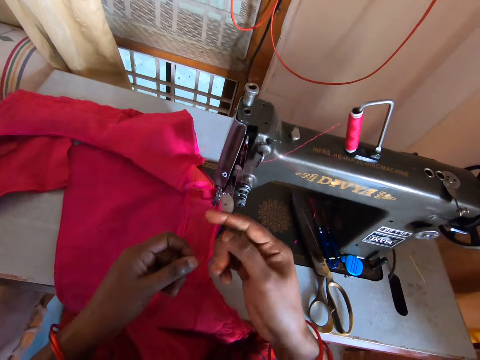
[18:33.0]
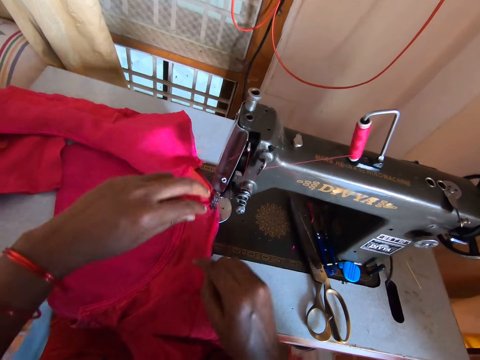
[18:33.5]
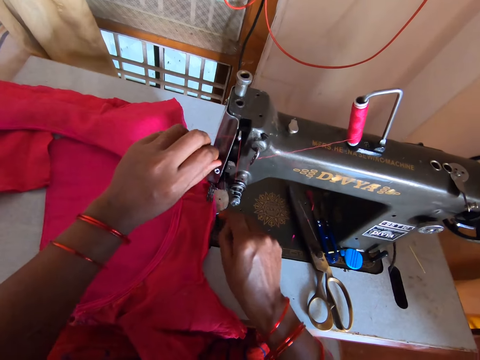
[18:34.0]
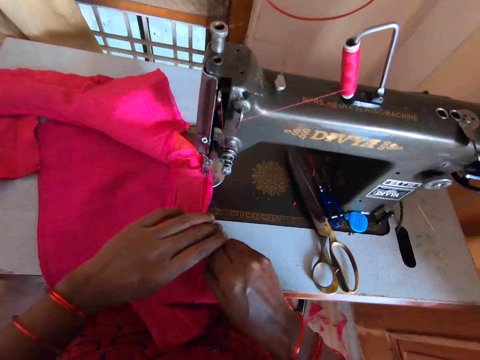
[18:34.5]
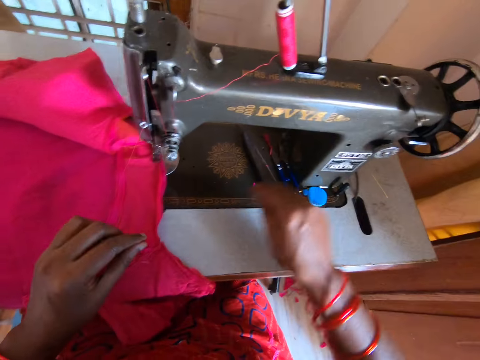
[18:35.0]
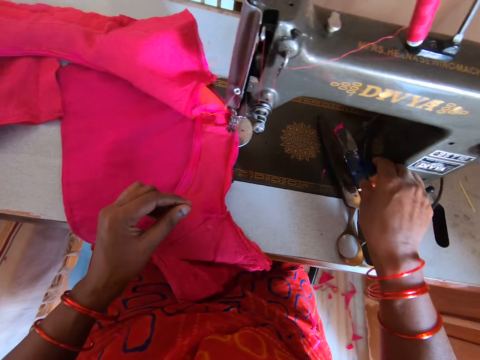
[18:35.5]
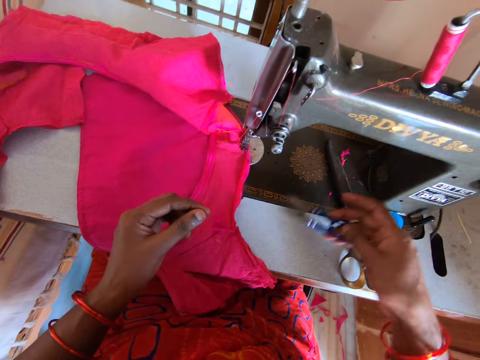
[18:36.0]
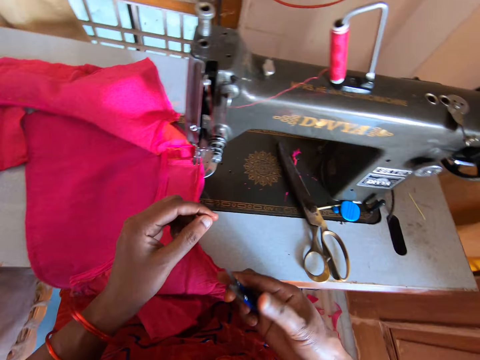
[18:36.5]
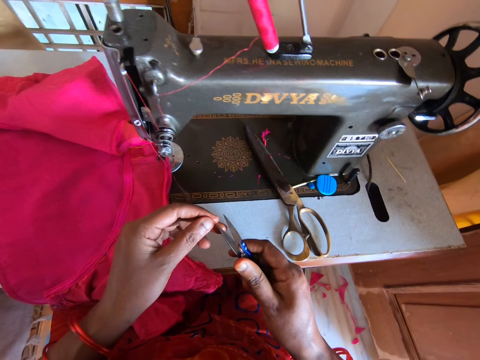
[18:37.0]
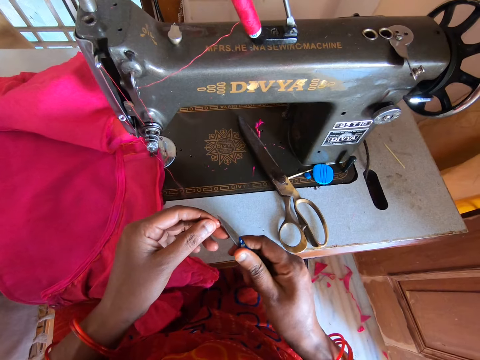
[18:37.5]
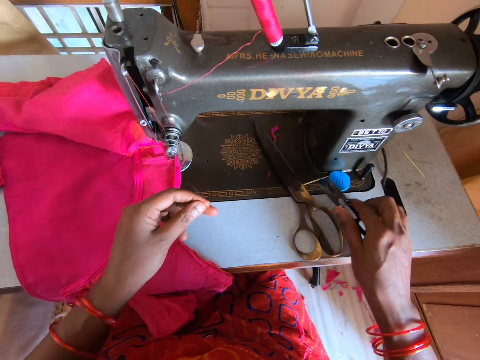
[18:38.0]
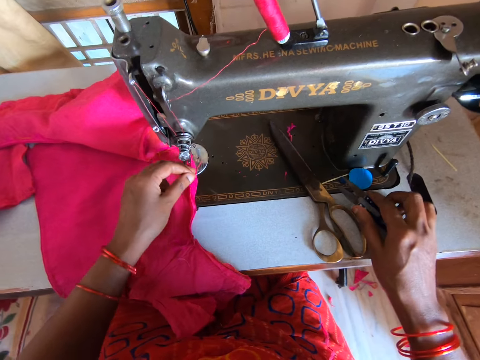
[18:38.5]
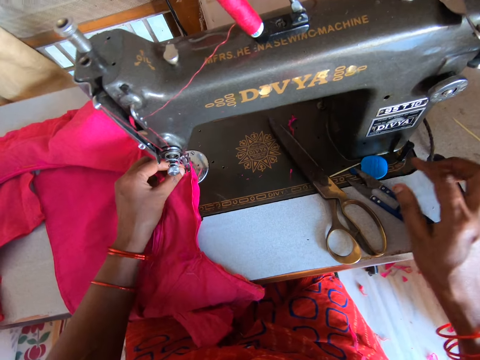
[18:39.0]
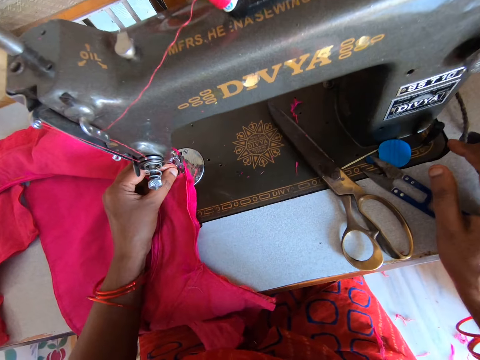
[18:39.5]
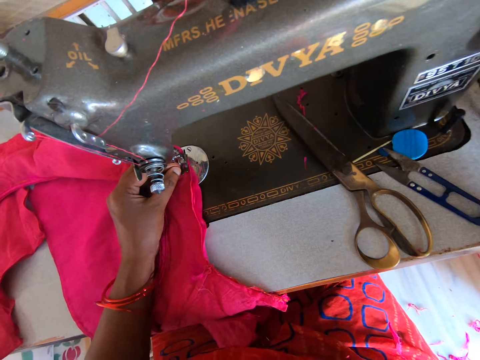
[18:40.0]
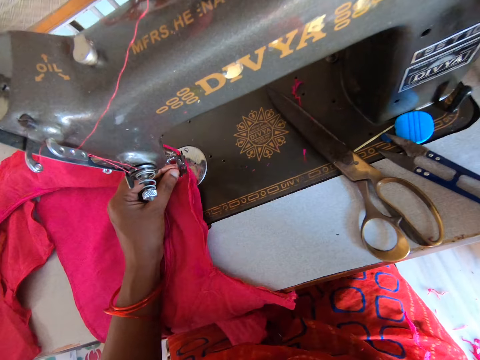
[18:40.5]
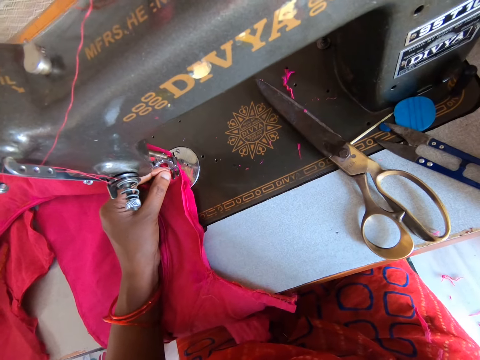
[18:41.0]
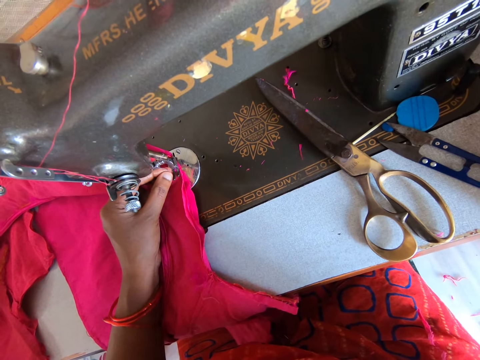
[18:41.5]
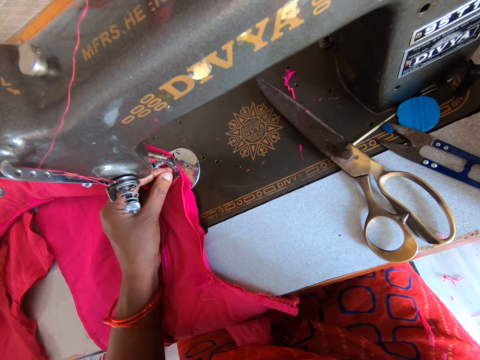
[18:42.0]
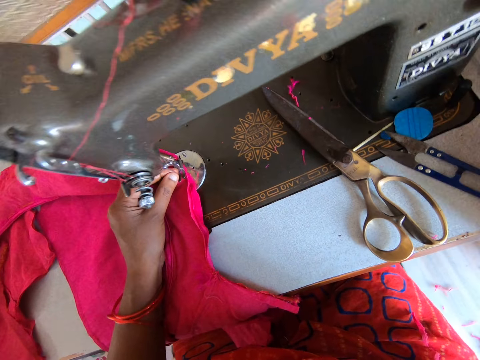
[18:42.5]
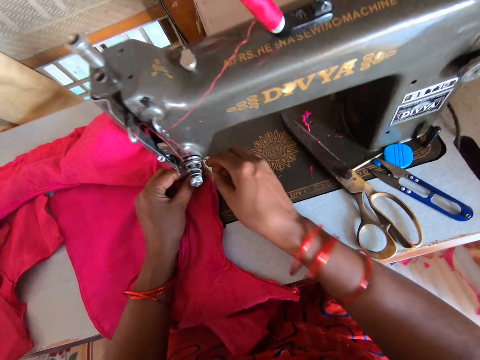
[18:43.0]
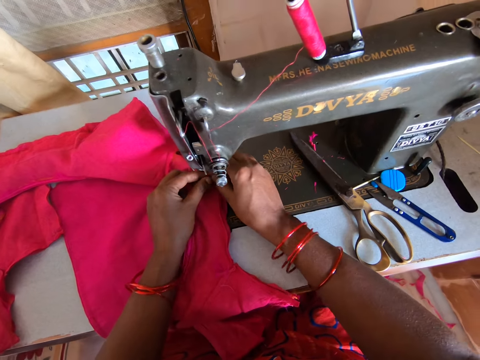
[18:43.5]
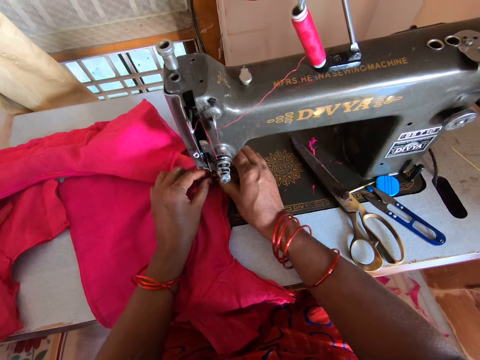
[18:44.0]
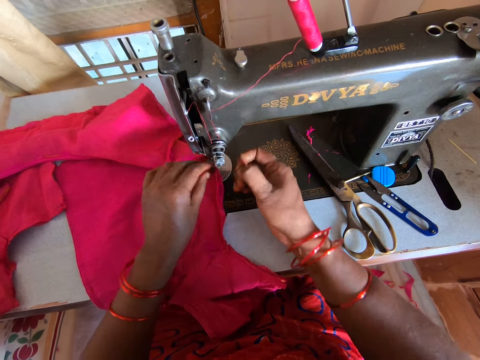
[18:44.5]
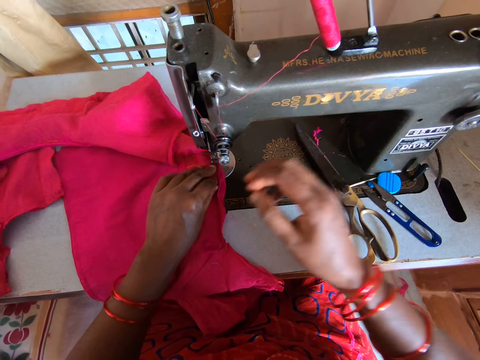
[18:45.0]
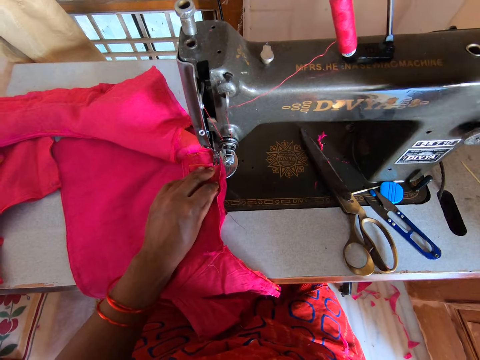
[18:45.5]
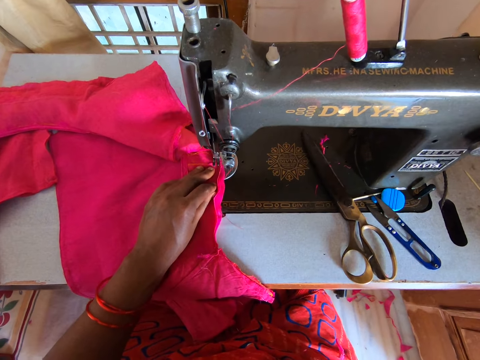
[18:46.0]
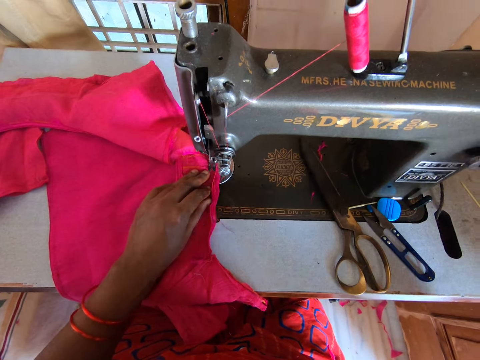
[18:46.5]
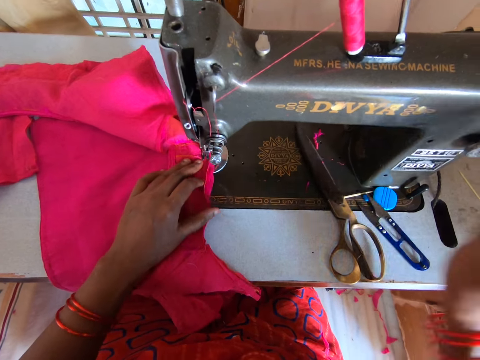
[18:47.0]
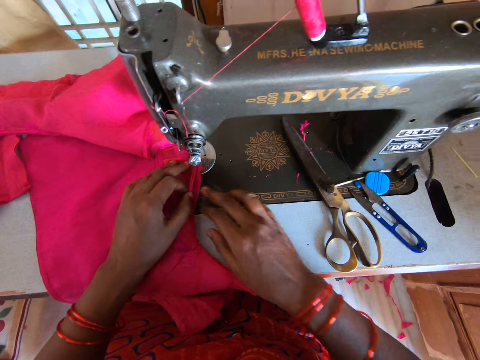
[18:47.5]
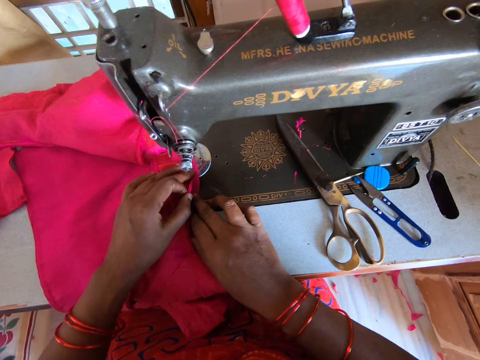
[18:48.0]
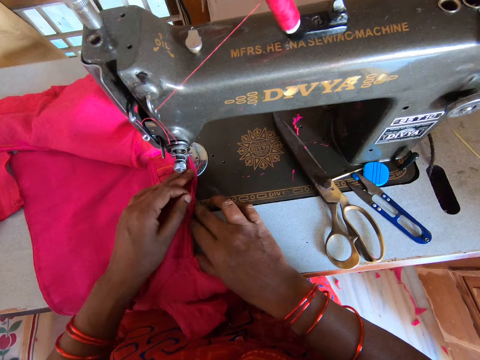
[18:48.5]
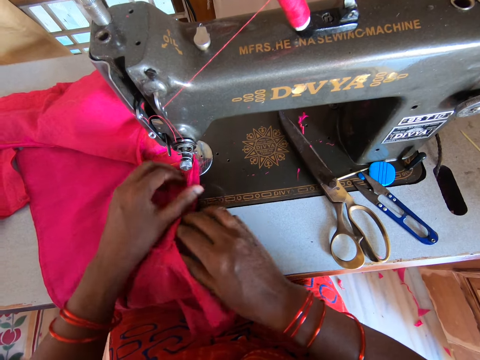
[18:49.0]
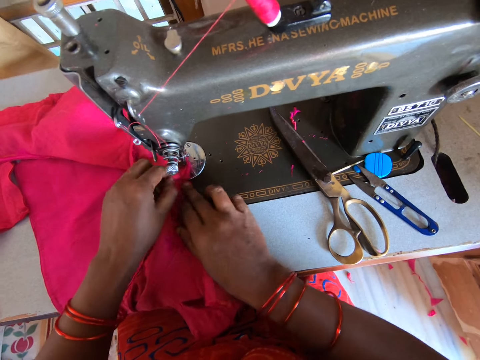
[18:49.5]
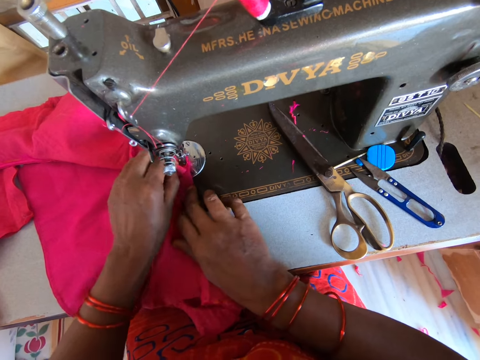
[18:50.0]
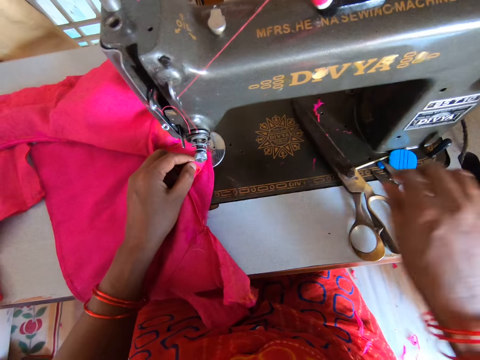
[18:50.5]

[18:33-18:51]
The camera wearer pulls the thread with the left hand. They put the thread in the machine. They pick up the scissors. They cut the thread with the scissors. They place the scissors in the table. They fix the thread on a needle. They insert the thread in the needle. They hold the thread with both hands. They pull the thread. They lift the right hand. They slightly rotate a hand wheel. They lower the hand to the clothing. They align pieces of clothes on a throat plate. They put the clothing together.

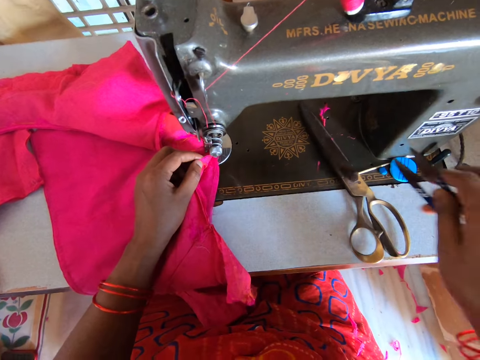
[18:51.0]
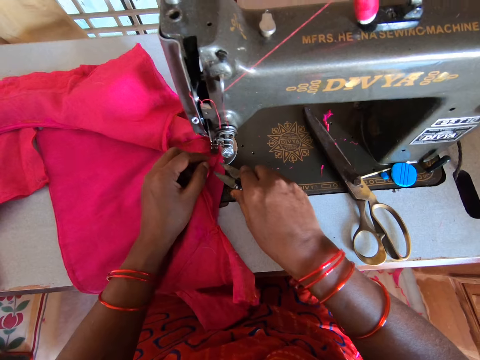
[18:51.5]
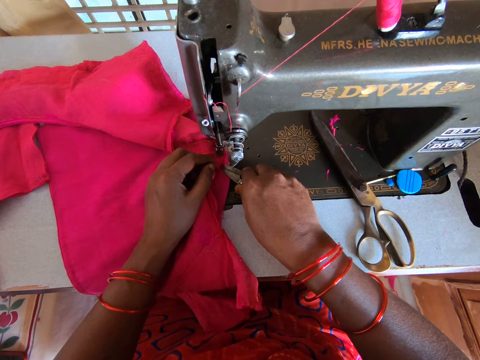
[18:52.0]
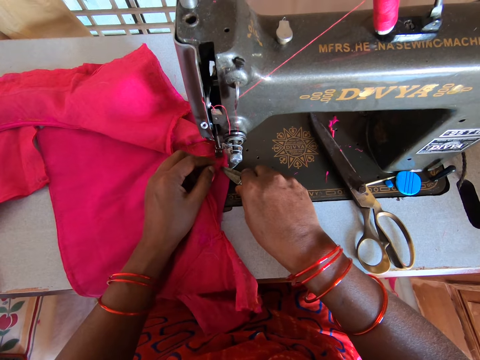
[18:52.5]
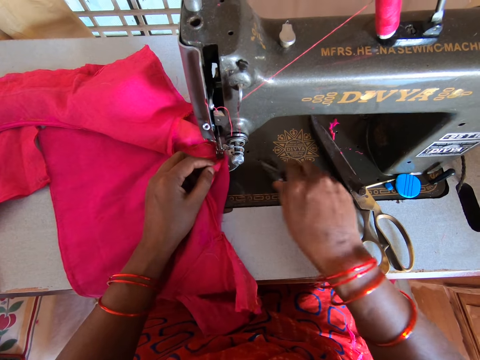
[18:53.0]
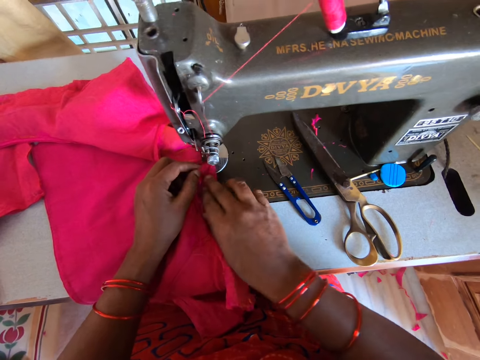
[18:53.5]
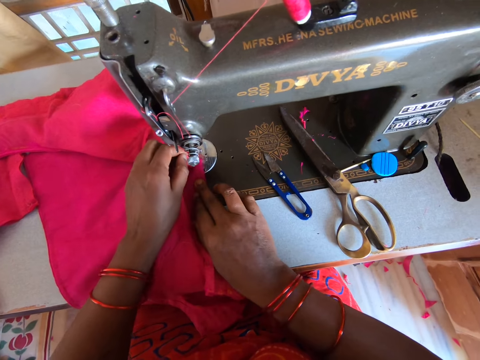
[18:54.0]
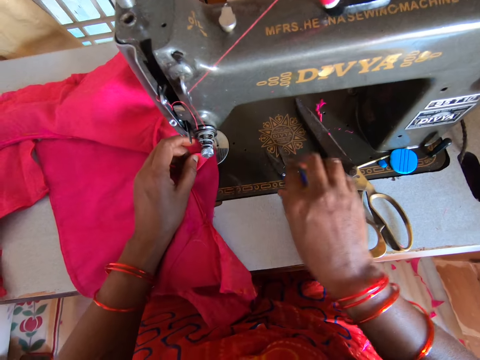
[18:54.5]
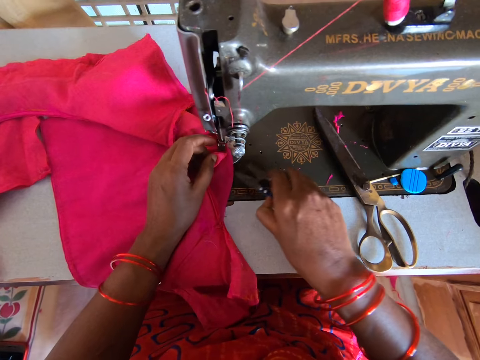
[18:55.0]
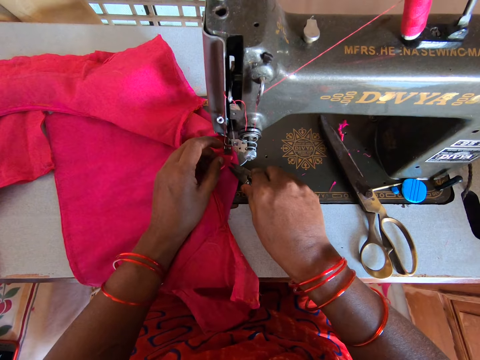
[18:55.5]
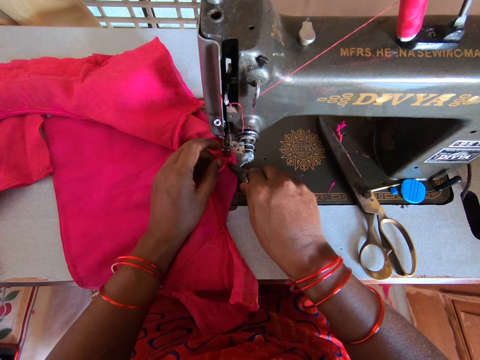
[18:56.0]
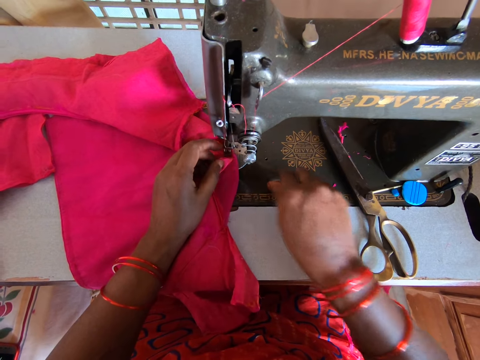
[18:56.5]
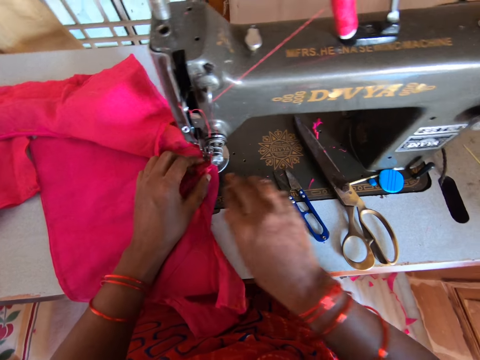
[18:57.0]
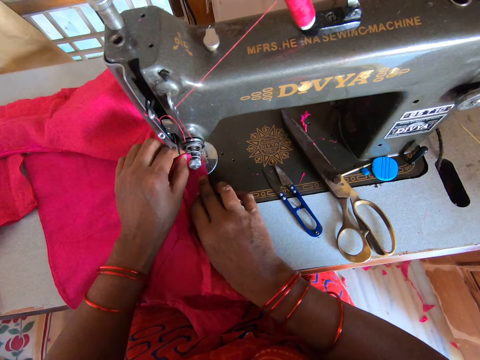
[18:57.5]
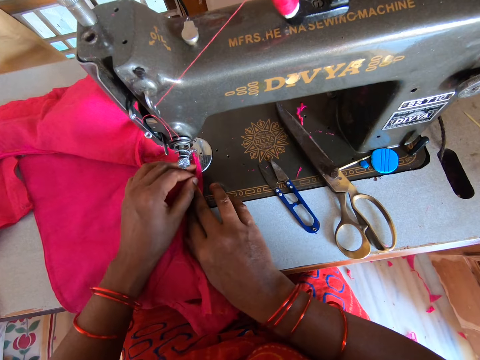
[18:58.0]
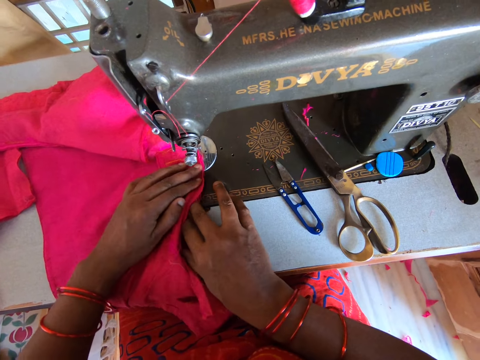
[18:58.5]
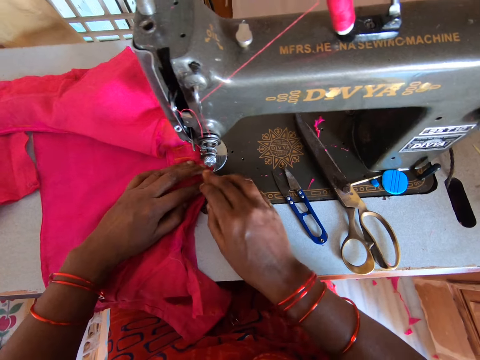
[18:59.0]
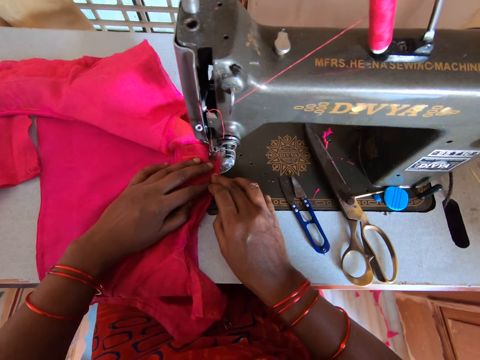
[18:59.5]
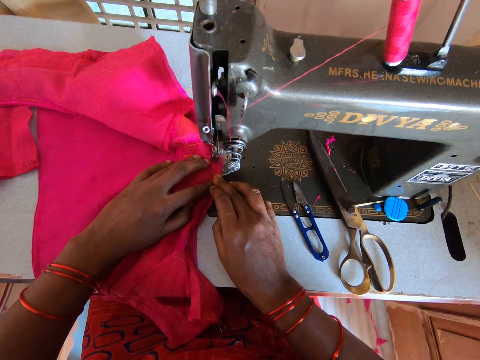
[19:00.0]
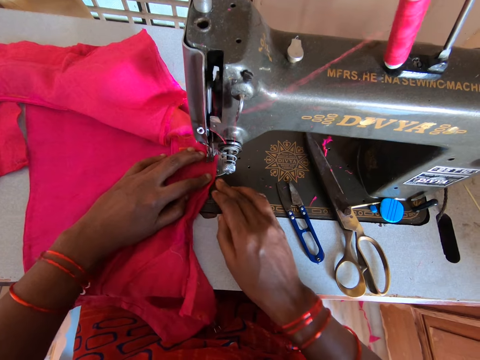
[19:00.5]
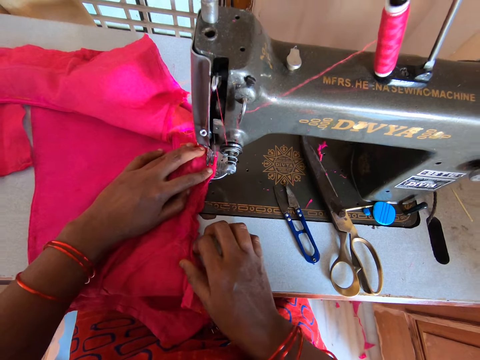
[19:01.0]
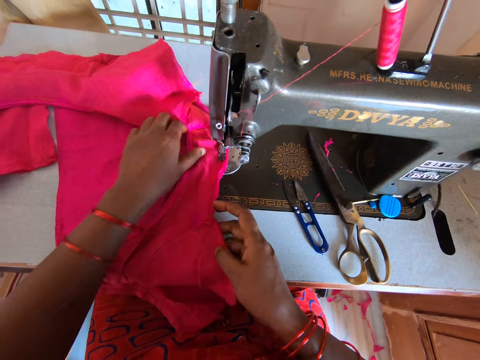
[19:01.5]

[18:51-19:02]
The camera wearer fixes threads on pieces of clothing using a scissors. They pick up the scissors. They cut the clothing. They drop the scissors. They adjust the clothing. They pick up the scissors. They cut the clothing with the scissors. They drop the scissors. They adjust the clothing. They align the pieces of clothes on a throat plate. They sew a piece of clothing using a sewing machine.
